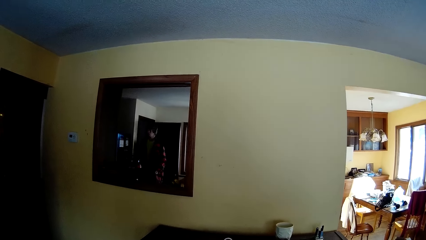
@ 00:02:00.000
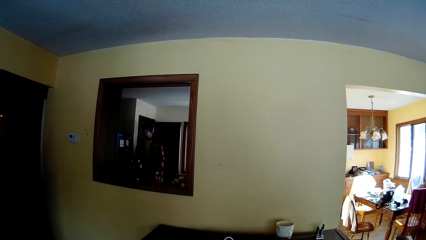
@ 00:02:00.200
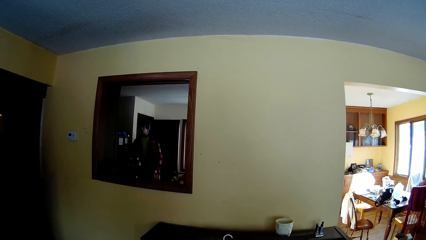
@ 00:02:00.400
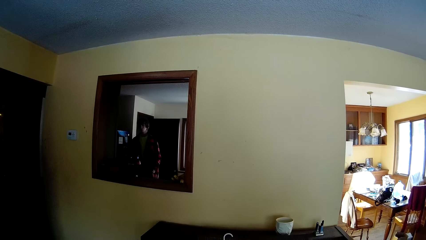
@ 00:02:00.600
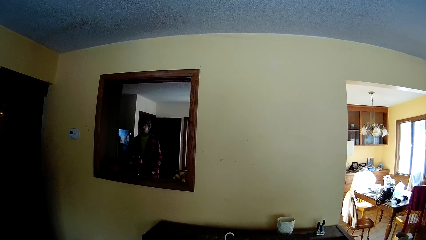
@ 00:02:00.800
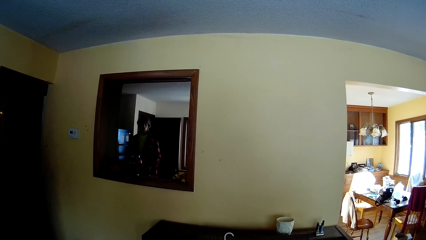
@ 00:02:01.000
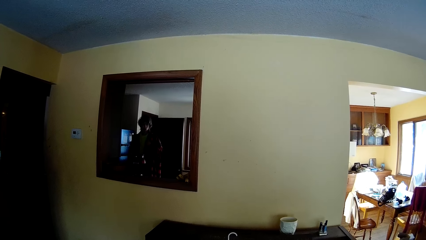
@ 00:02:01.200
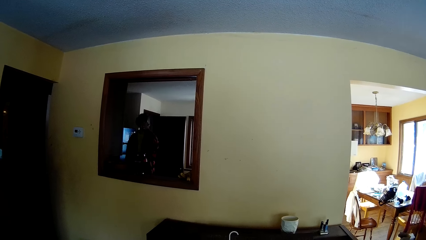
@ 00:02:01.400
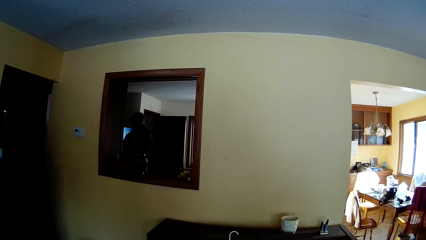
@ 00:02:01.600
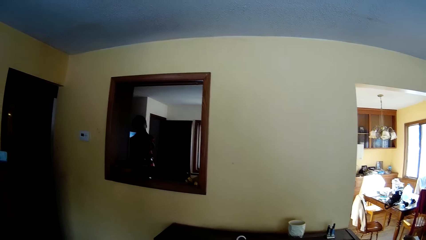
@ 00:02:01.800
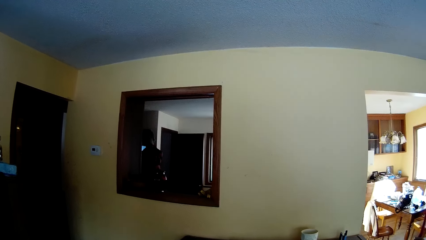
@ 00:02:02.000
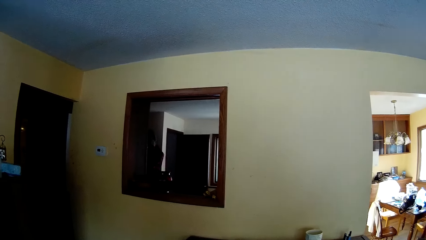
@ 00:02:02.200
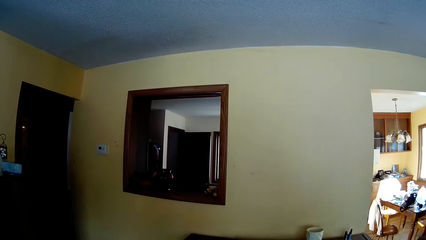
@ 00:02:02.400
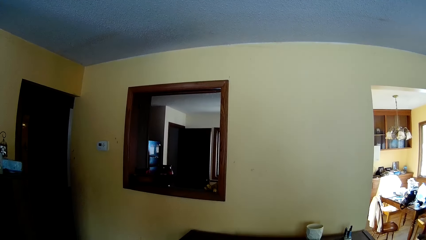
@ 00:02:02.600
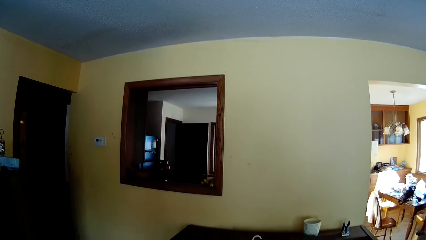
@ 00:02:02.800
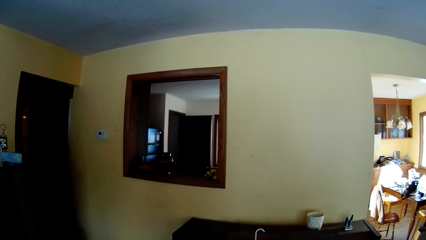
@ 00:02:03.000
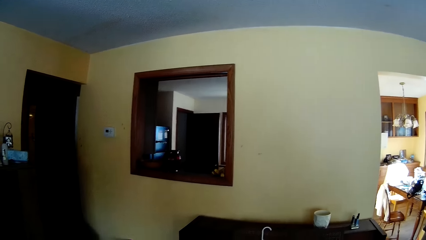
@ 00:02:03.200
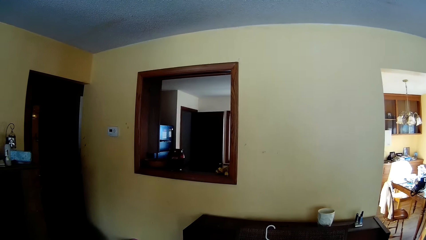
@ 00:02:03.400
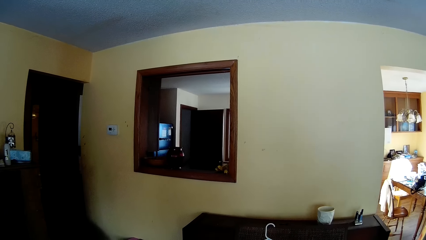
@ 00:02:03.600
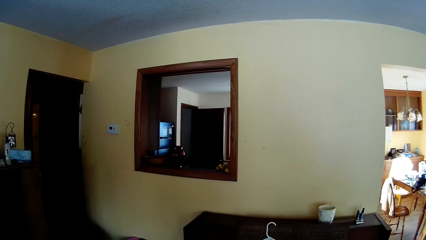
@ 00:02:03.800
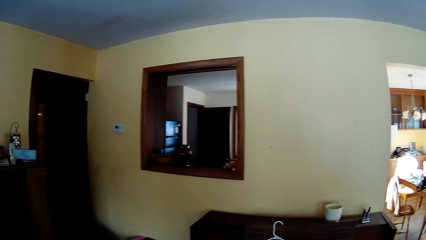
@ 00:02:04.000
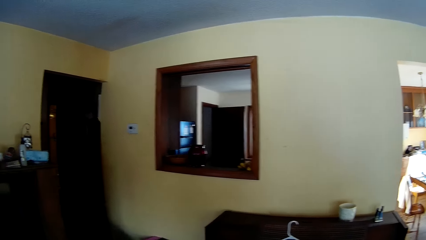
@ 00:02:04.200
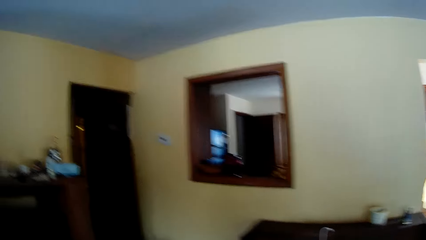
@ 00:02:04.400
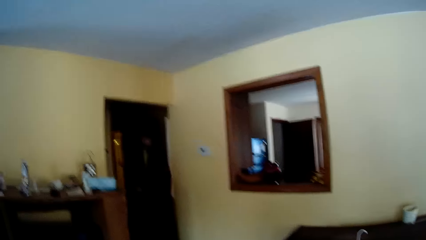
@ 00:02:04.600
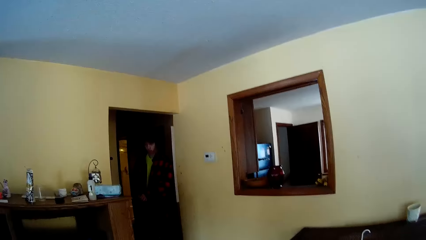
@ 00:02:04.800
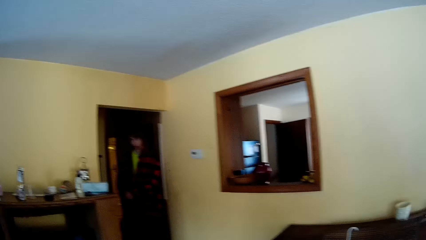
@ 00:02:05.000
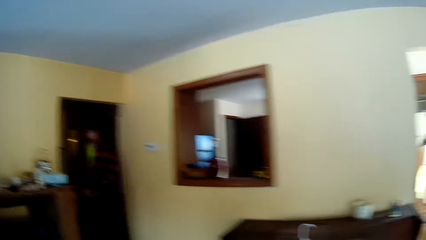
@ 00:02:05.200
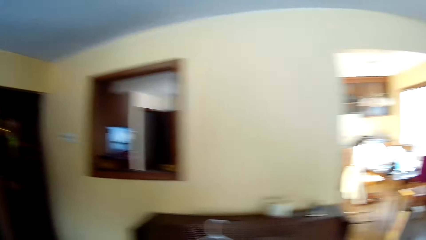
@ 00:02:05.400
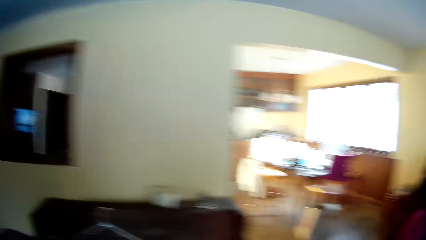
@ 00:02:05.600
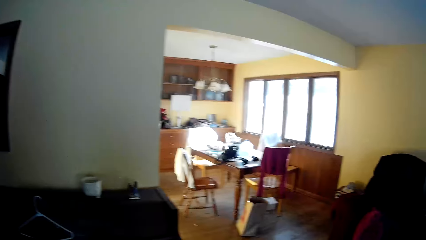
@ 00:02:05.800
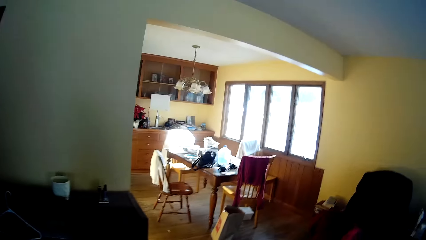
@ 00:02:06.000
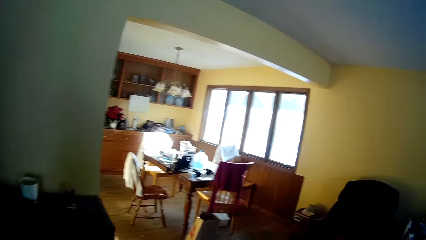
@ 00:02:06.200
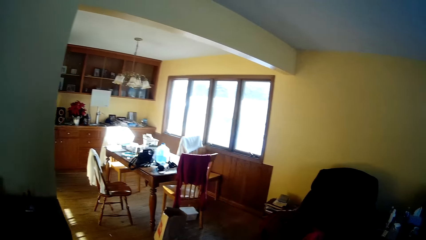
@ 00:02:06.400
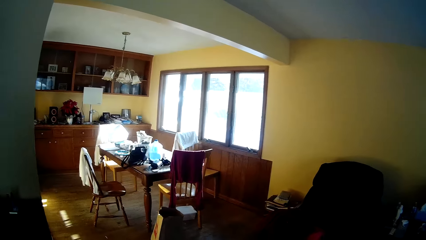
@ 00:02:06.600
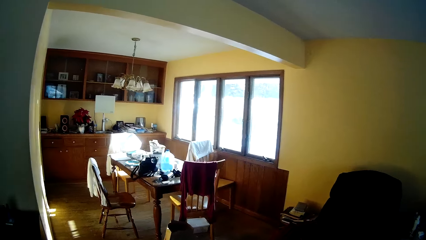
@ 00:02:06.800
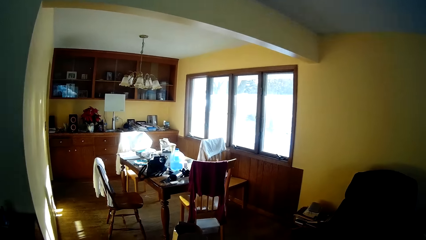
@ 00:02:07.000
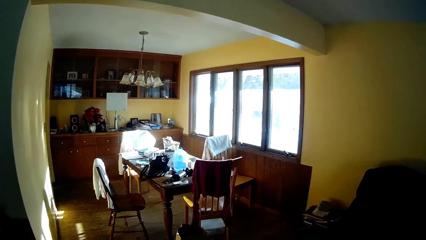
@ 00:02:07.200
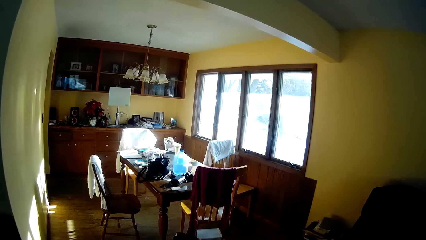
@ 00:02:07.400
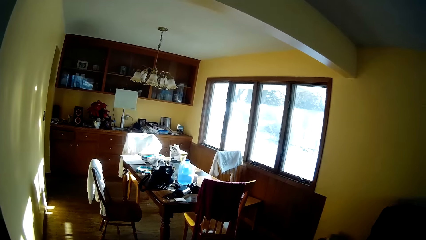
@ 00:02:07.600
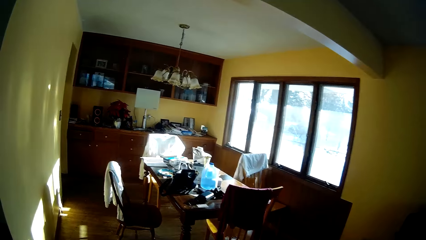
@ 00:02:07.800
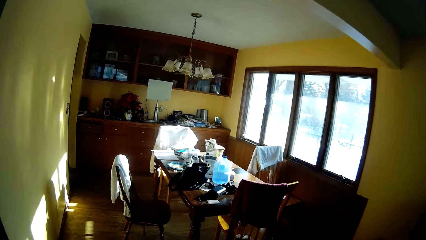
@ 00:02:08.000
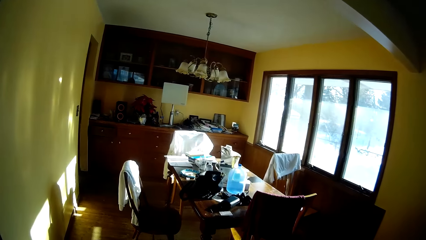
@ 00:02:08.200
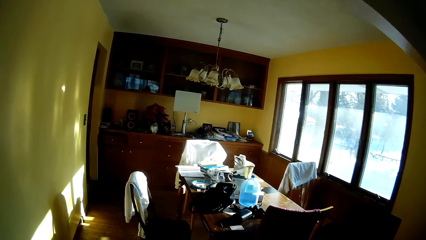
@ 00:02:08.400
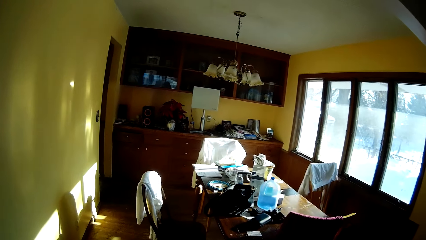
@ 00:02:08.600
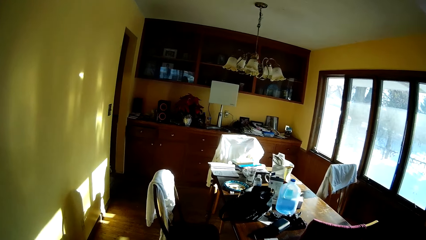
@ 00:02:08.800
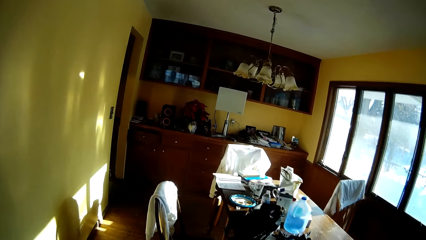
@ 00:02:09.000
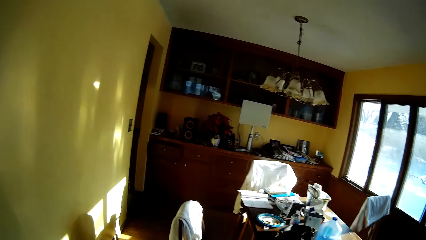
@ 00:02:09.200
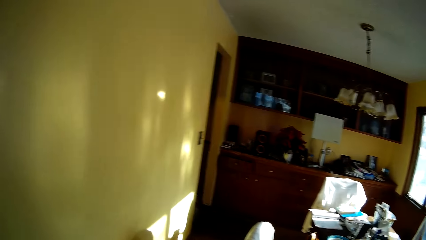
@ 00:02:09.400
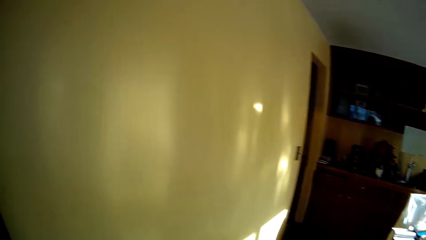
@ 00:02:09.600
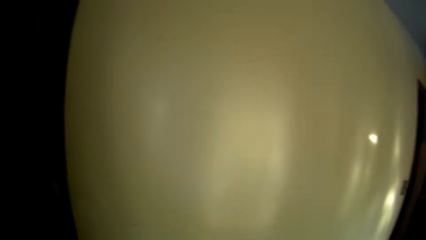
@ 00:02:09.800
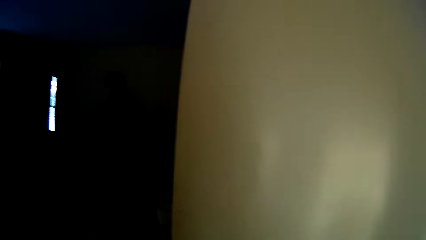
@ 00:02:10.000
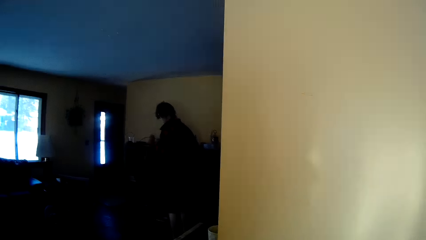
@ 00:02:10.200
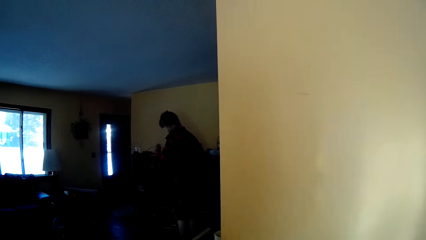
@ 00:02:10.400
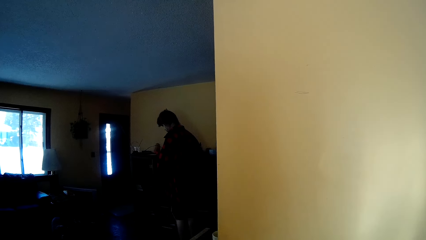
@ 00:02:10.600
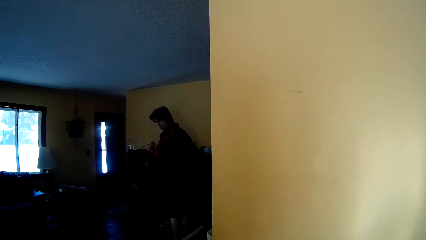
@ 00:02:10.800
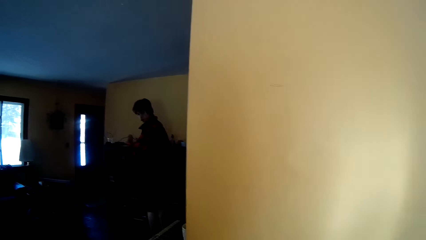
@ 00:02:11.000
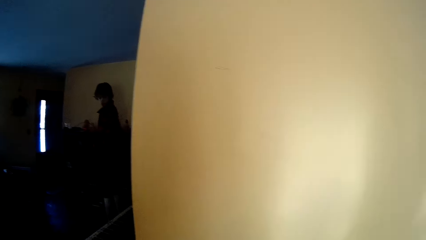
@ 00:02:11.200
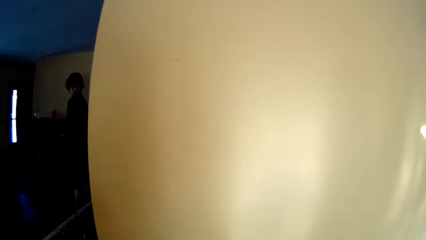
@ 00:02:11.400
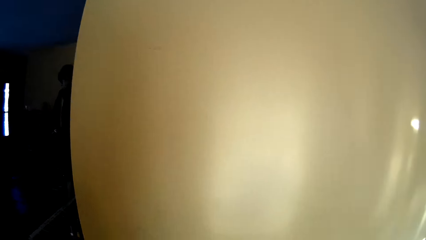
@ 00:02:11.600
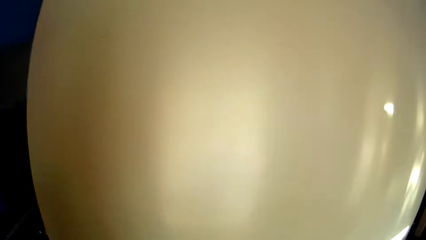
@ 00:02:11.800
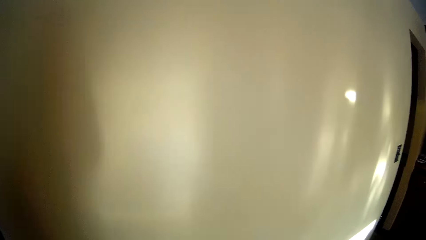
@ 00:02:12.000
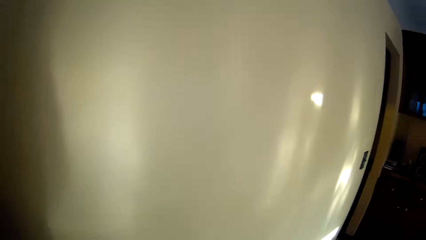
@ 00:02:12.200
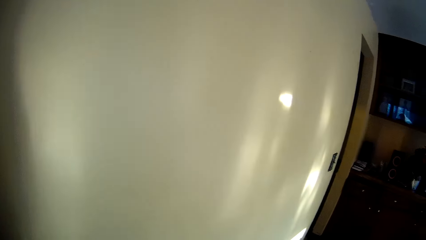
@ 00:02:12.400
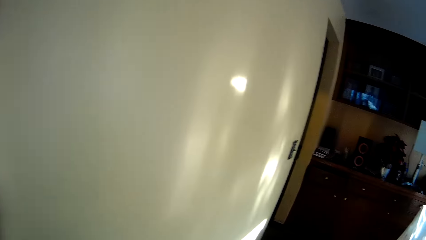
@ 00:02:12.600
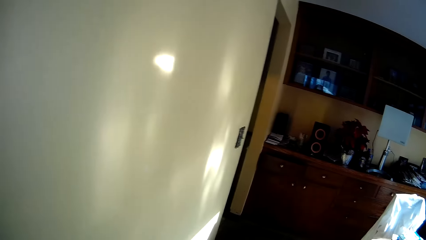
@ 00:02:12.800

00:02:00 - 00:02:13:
The camera wearer stops walking. A man comes in the house. The man stands at the entrance of the room. The camera wearer walks around the house. They look at the man.

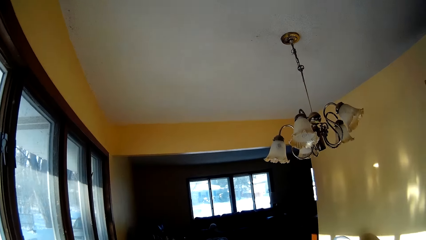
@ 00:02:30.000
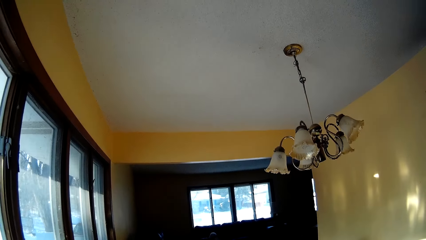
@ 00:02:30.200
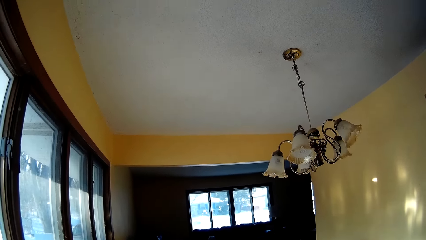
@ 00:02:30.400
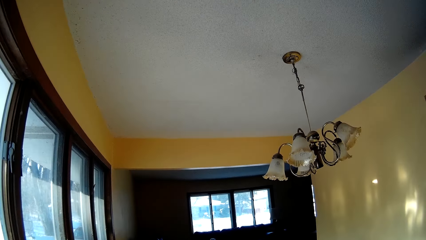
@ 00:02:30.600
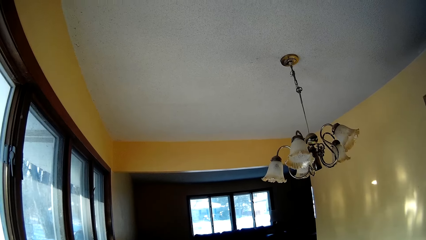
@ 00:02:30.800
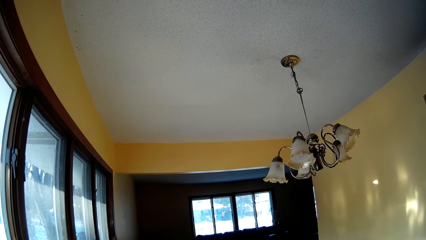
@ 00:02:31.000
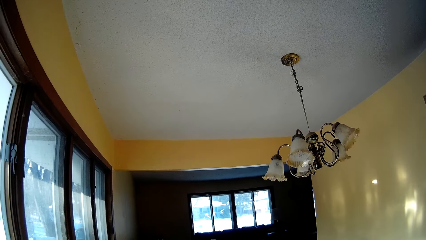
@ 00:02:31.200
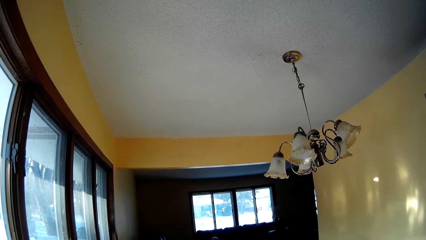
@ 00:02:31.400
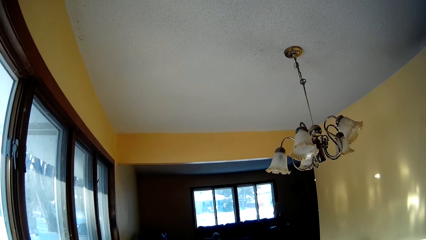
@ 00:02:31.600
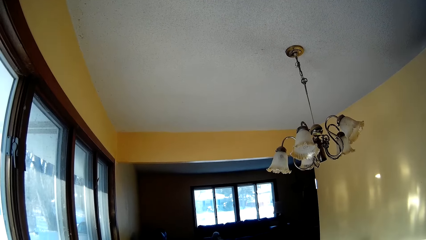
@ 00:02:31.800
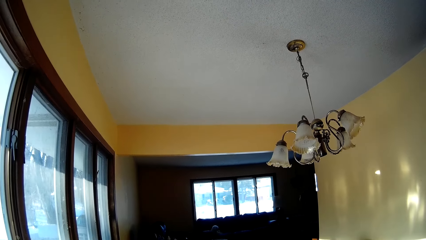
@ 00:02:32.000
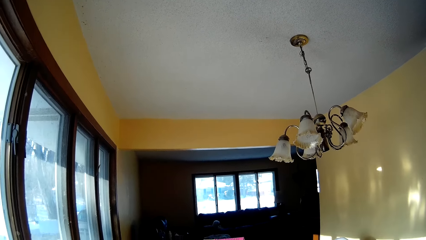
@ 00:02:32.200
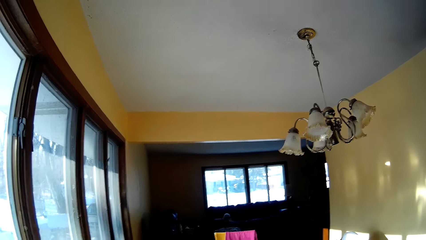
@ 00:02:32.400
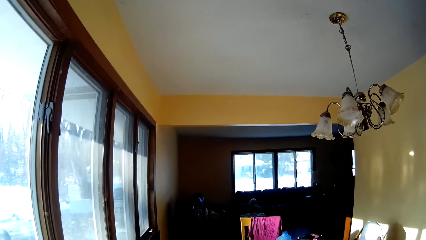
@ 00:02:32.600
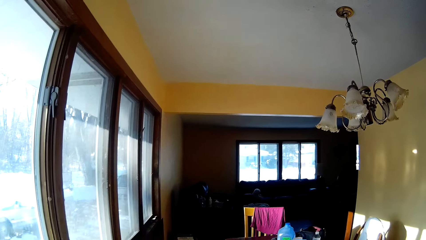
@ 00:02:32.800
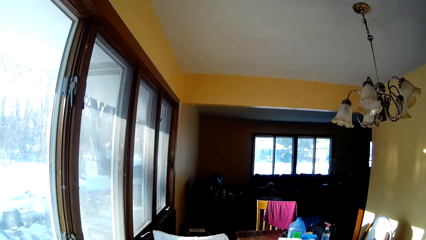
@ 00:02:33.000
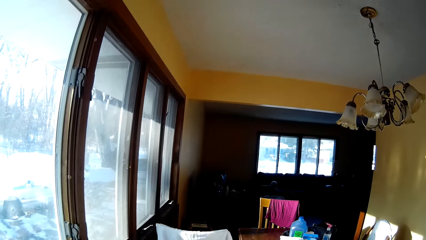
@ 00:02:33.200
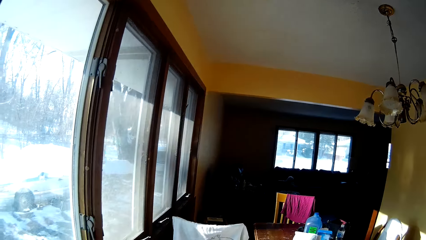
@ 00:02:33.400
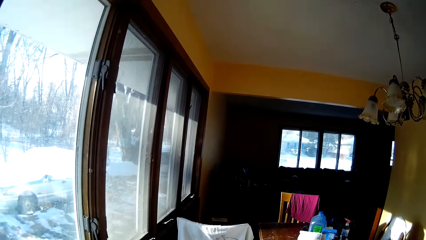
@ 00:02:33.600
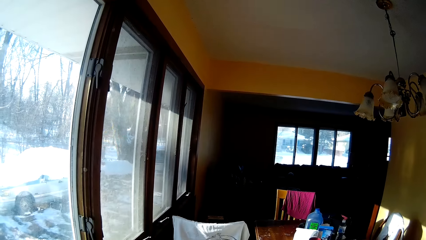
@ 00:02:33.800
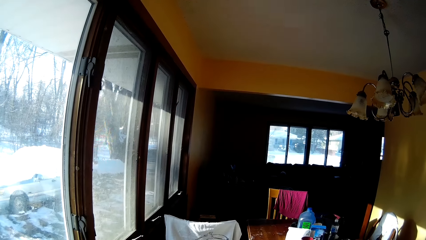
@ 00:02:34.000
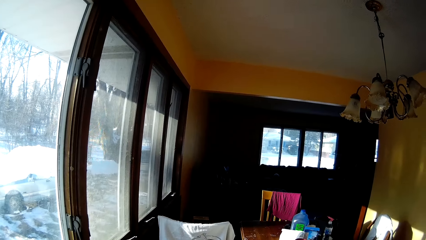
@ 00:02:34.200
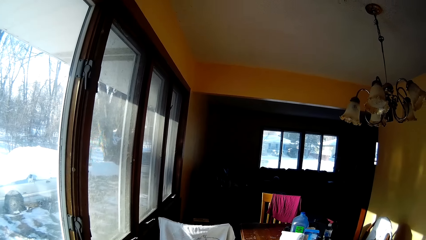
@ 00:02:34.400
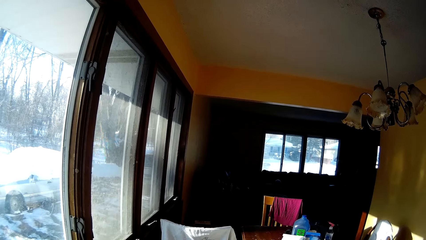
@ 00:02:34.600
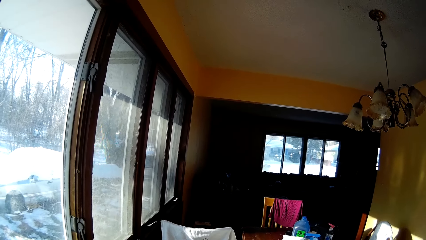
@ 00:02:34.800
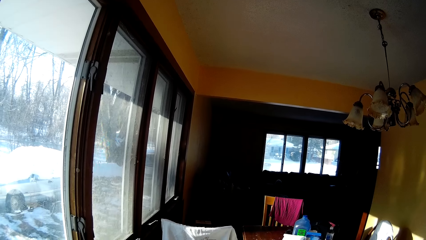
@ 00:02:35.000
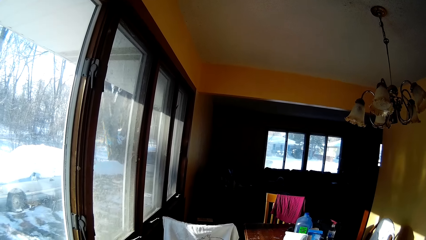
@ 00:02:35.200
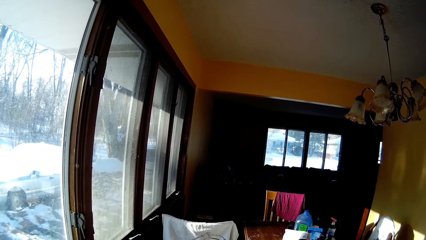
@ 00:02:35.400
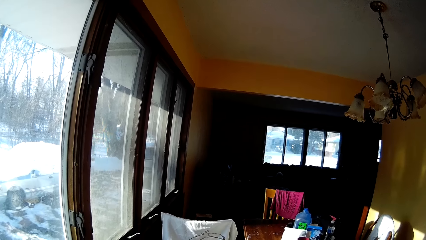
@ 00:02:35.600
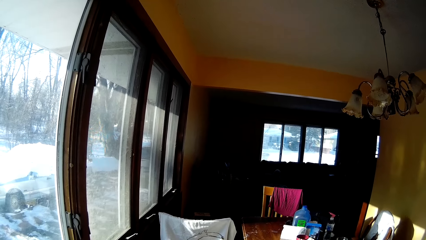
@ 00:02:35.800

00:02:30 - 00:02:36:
The camera wearer looks at the ceiling. They walk. They look around the house.
